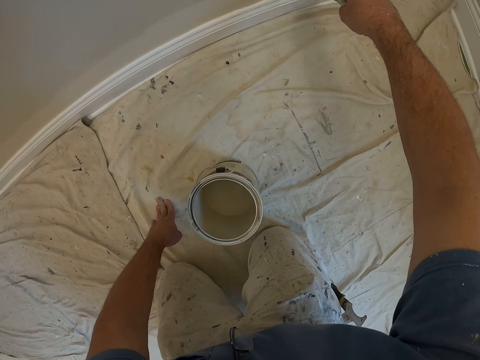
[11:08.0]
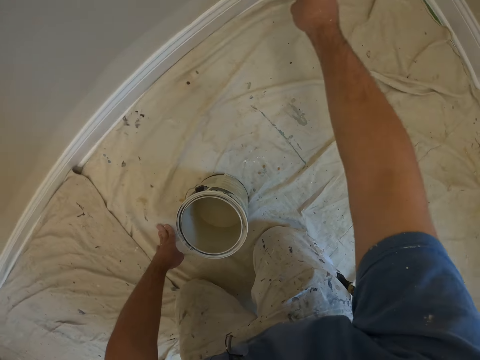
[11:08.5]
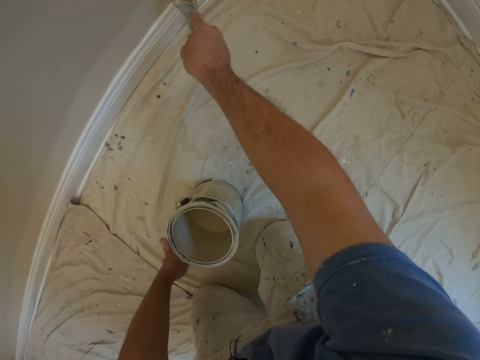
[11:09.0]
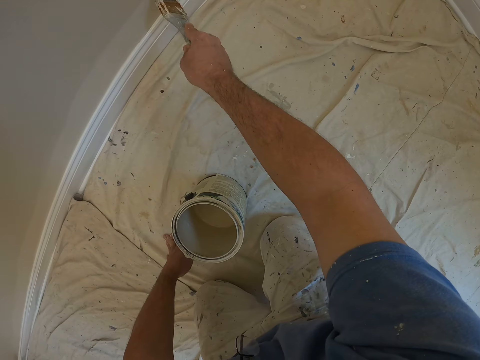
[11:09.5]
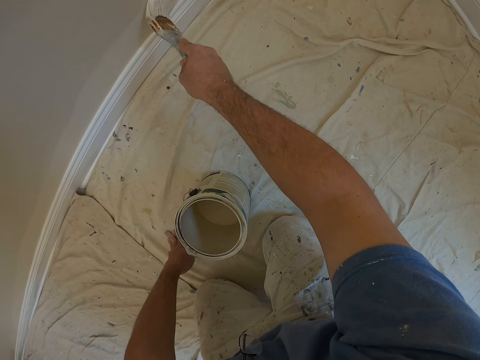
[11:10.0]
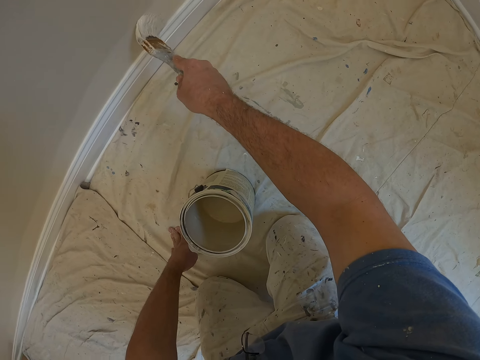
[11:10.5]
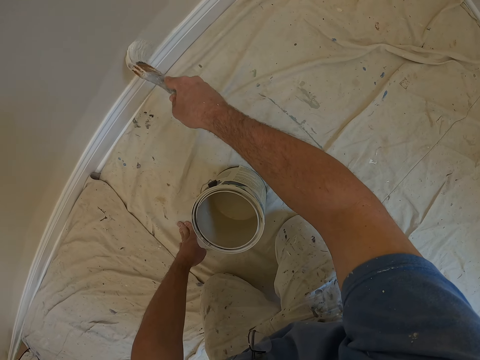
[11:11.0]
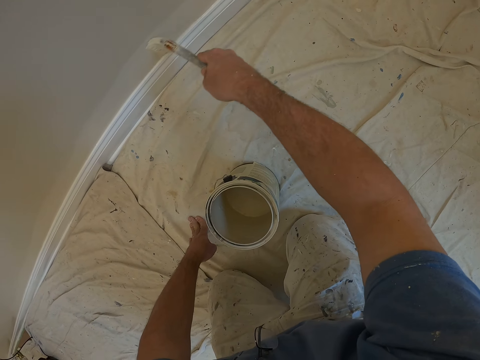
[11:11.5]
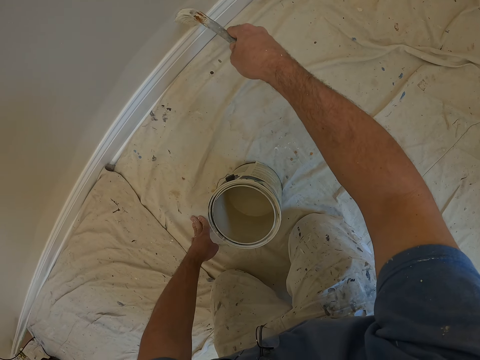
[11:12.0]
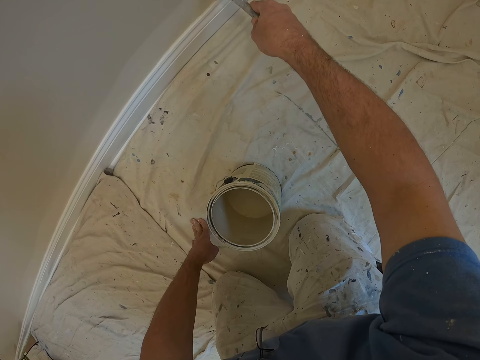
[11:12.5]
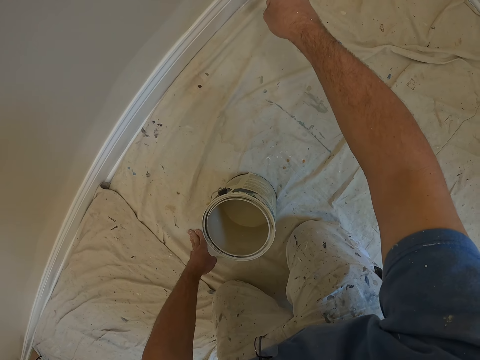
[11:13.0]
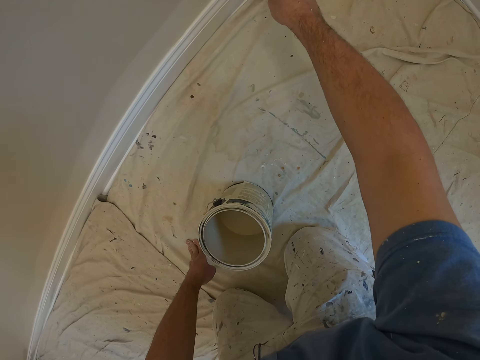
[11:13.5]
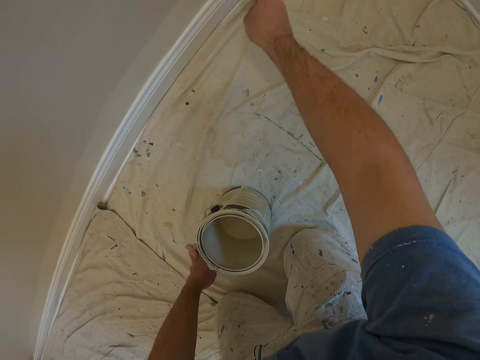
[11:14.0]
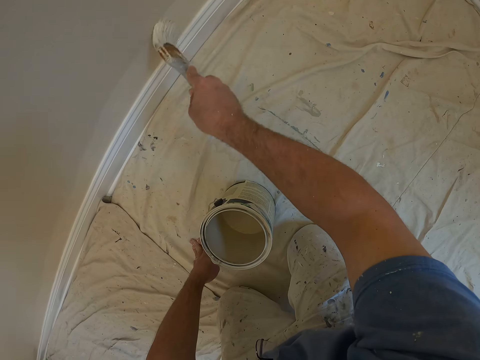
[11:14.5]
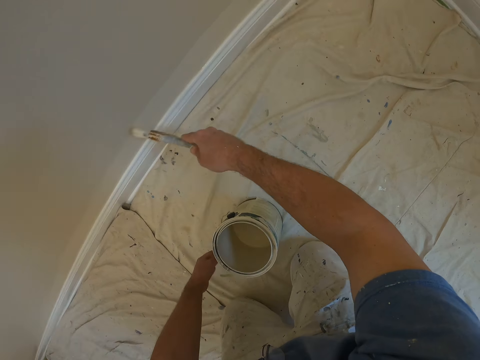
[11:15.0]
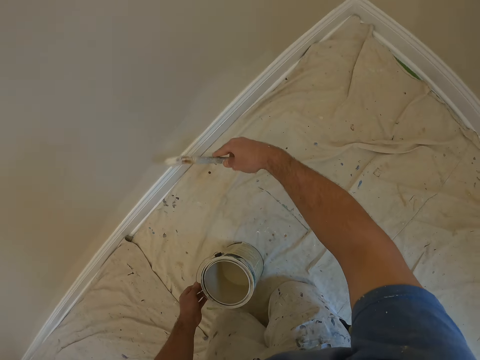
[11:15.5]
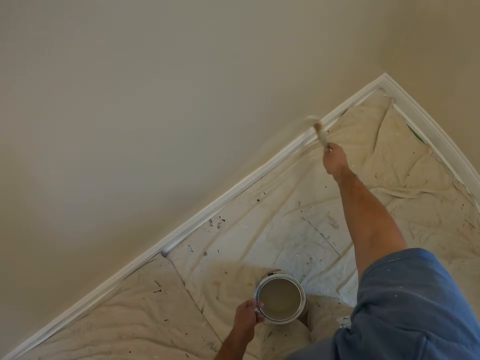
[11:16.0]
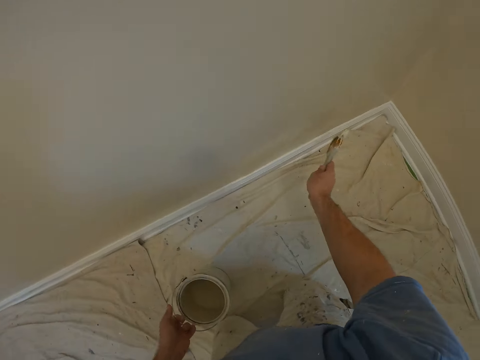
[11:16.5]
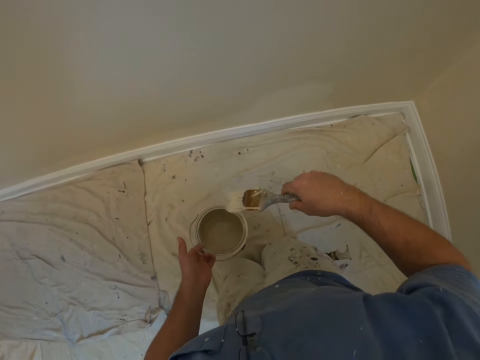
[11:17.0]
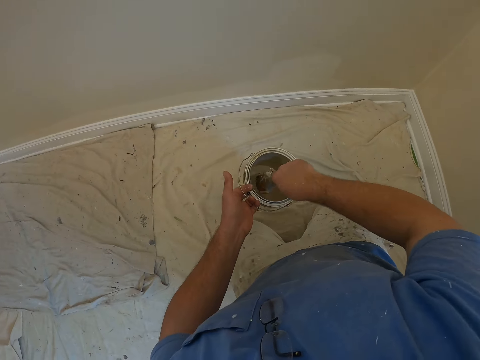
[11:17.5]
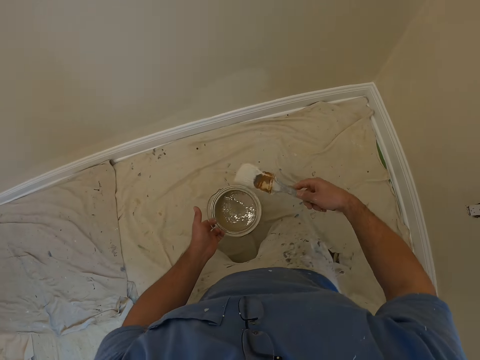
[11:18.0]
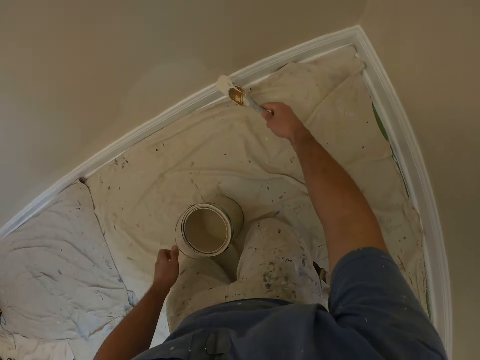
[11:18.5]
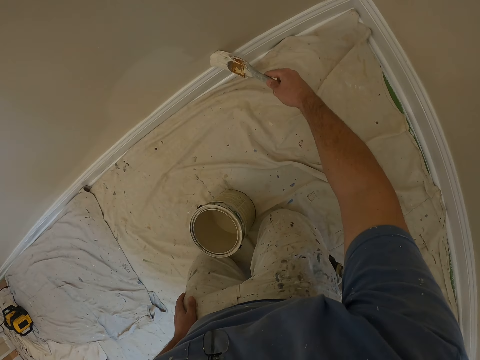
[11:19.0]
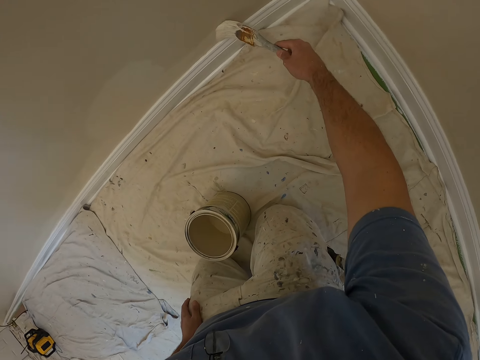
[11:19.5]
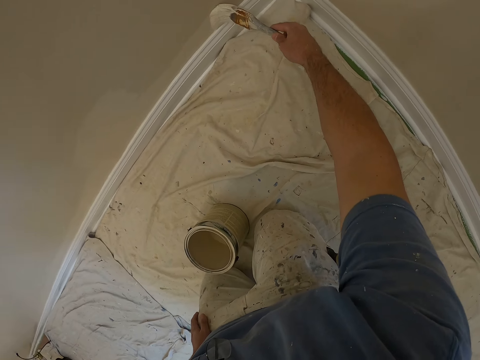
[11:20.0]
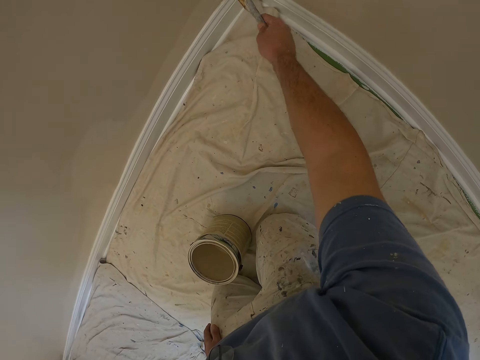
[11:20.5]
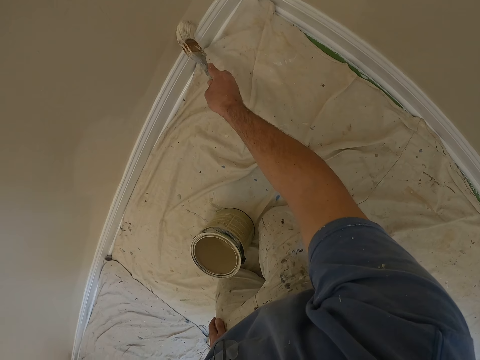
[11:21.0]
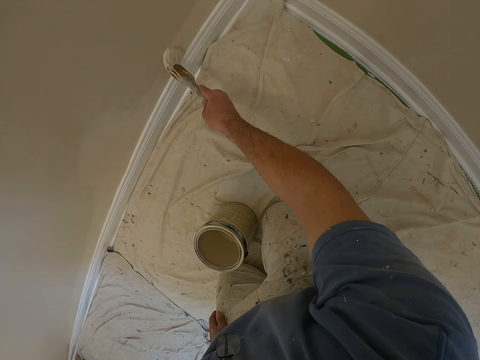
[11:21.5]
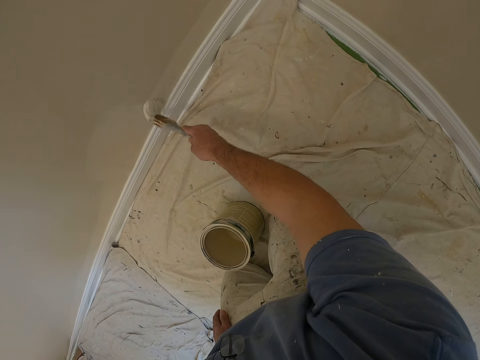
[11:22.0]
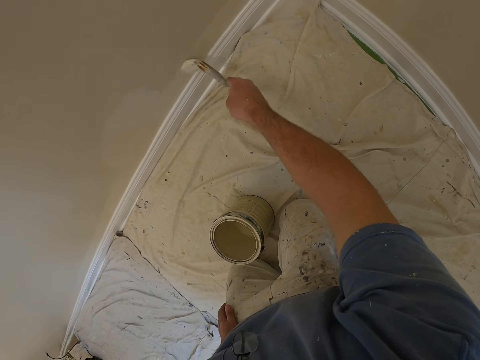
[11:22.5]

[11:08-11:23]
The camera wearer dips the brush in his right hand into the paint container in his left hand. He paints the wall with the brush in his right hand.

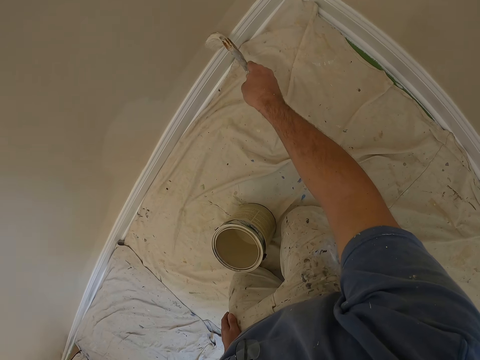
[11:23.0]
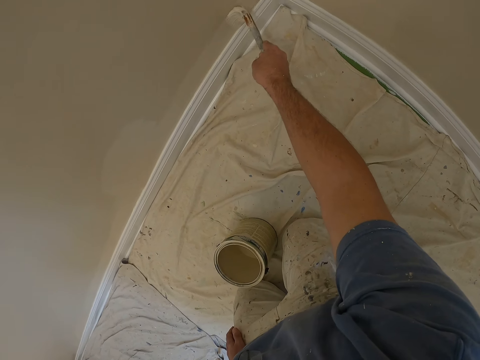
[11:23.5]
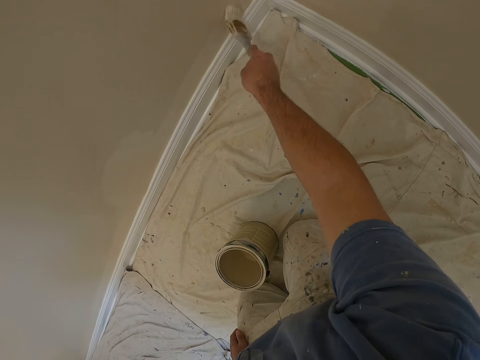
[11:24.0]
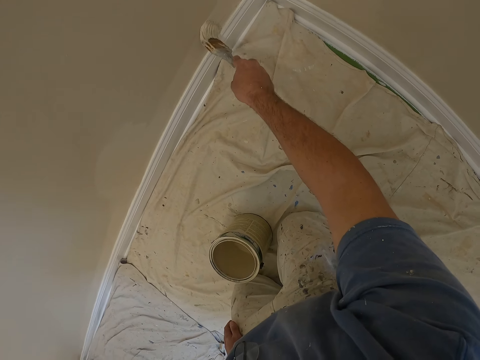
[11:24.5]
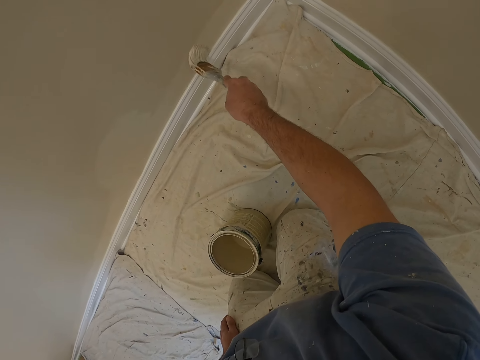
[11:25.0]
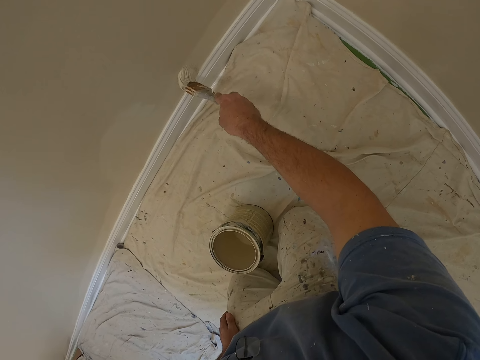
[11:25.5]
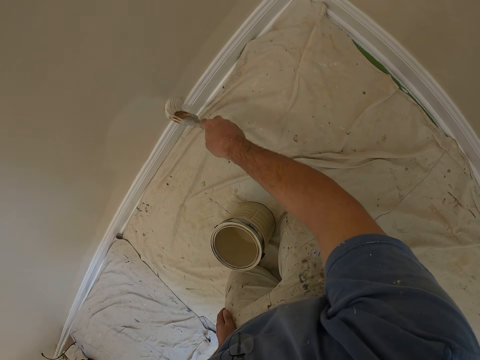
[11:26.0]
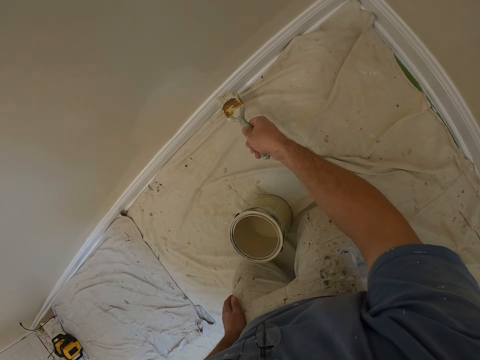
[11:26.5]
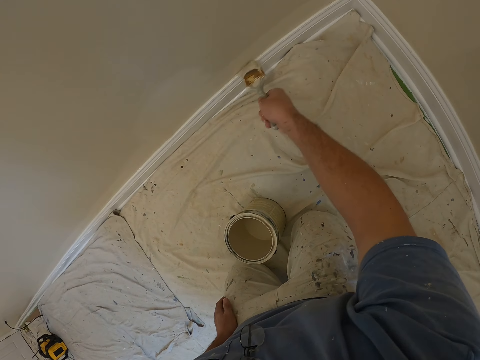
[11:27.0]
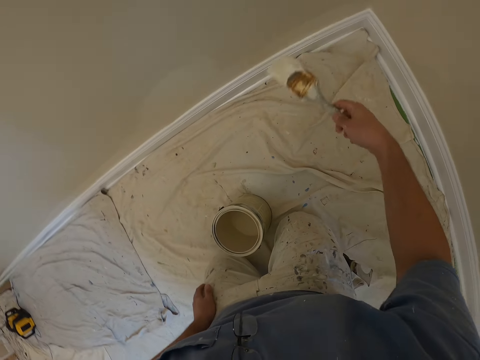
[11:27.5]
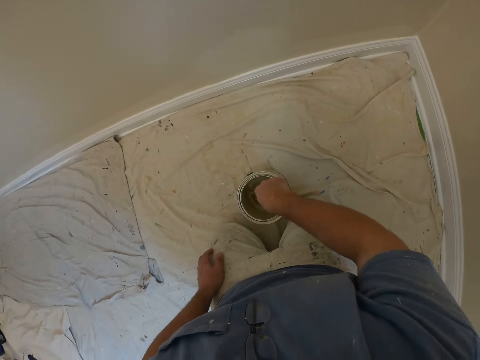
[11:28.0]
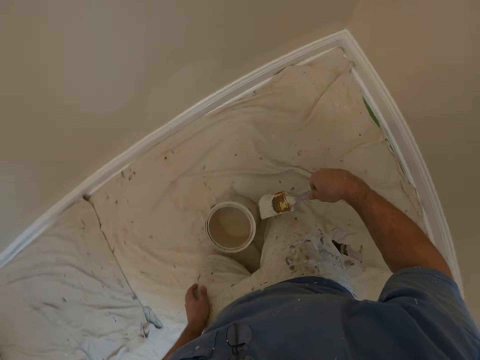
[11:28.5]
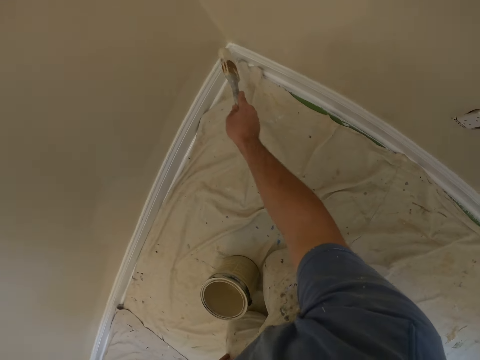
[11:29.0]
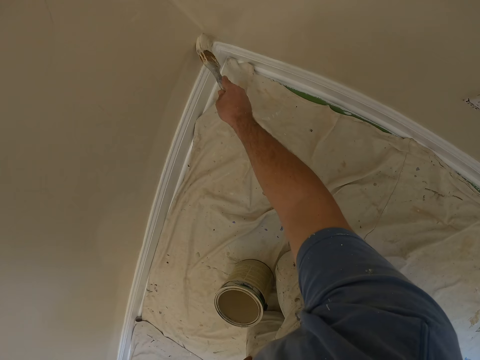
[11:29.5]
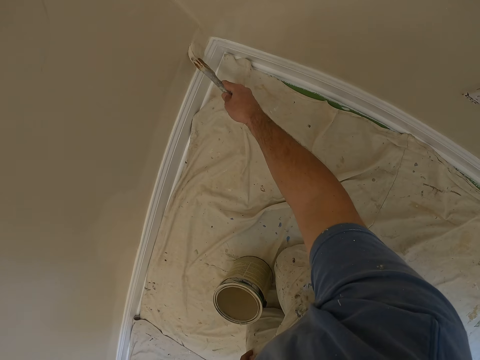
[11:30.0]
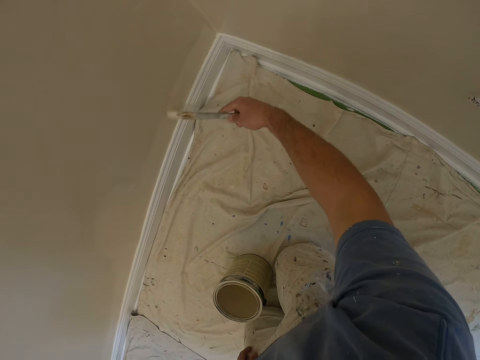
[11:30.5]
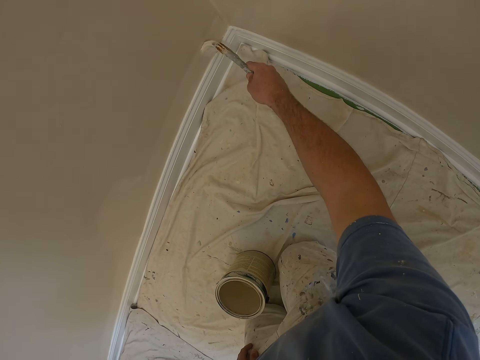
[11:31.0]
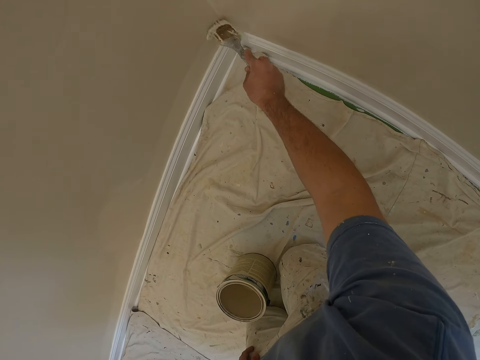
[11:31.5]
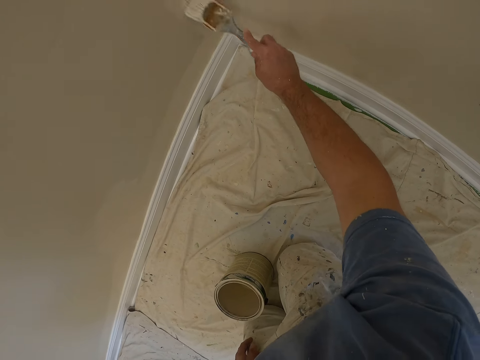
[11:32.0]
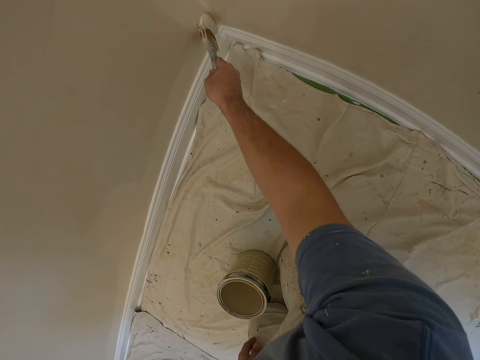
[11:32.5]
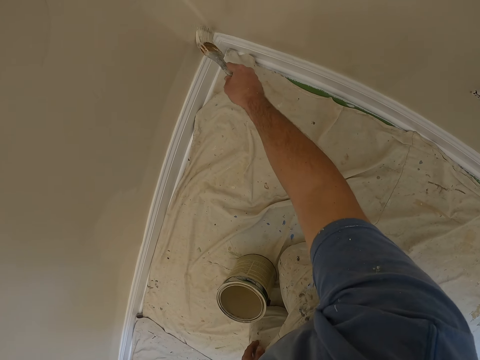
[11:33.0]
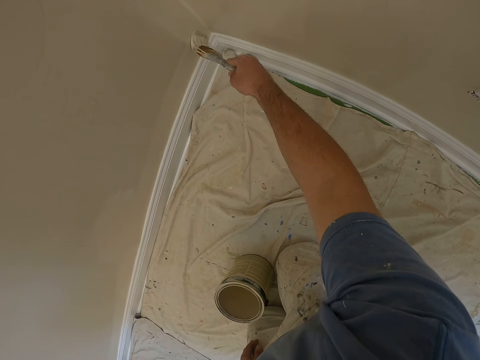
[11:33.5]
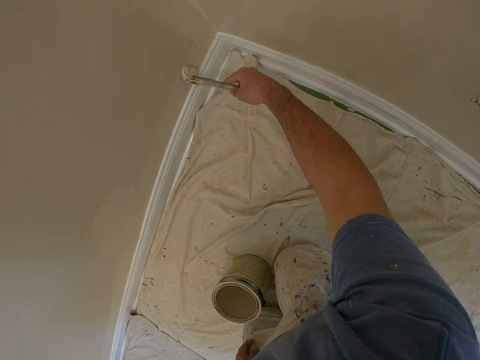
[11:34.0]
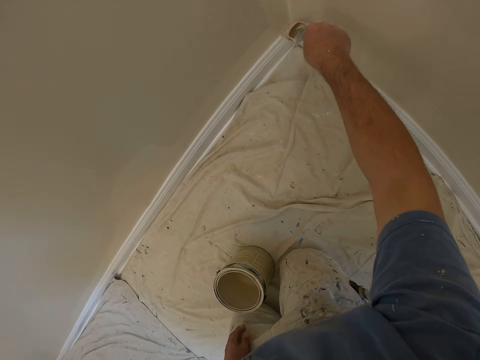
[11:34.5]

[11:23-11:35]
The camera wearer dips the brush in his right hand into the paint container on the floor. He paints the wall with the brush in his right hand.
